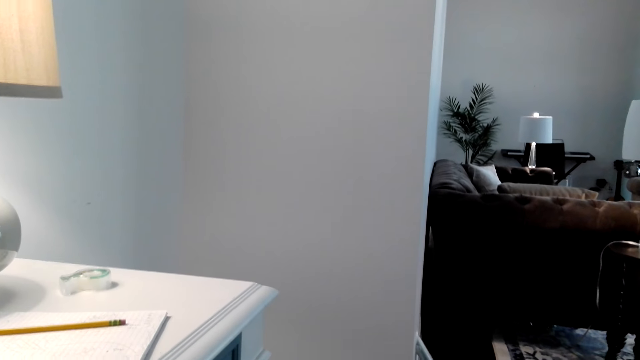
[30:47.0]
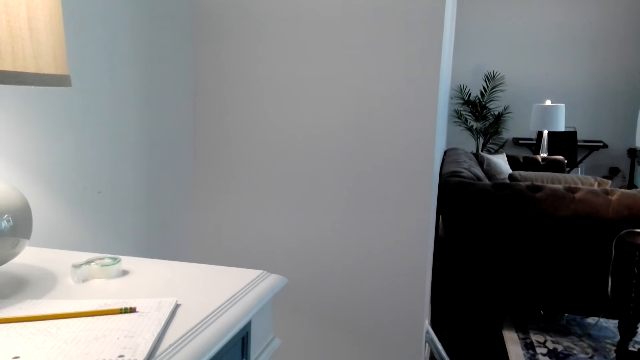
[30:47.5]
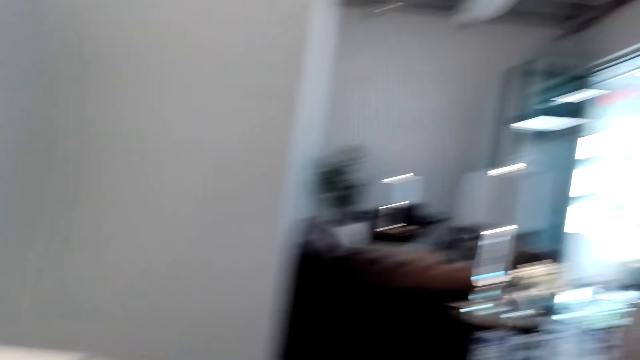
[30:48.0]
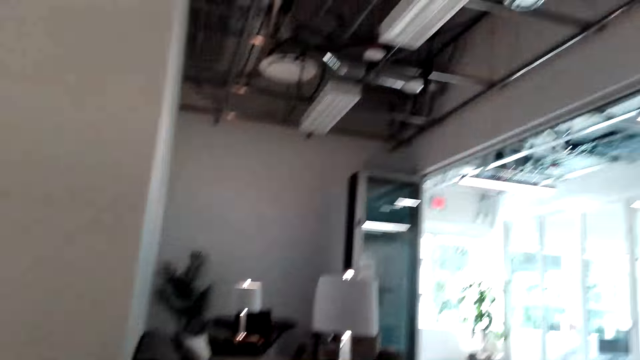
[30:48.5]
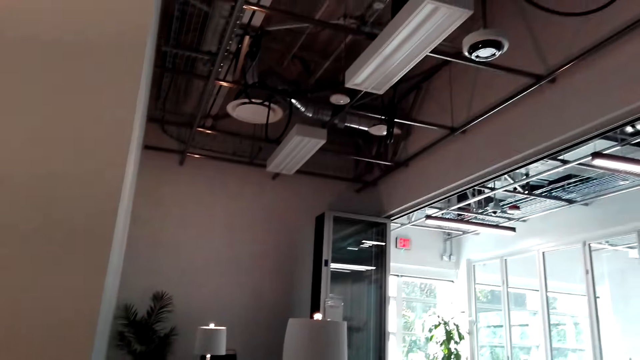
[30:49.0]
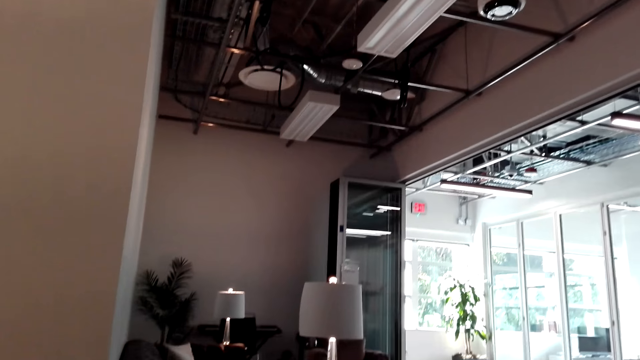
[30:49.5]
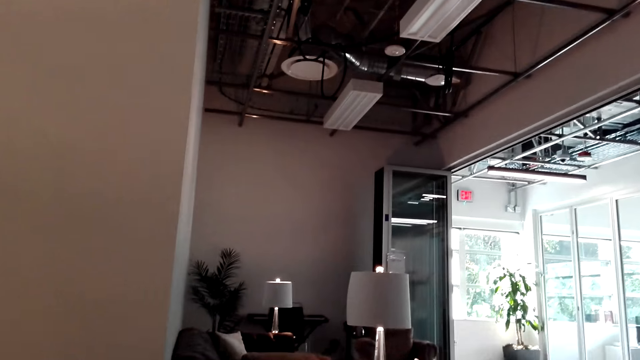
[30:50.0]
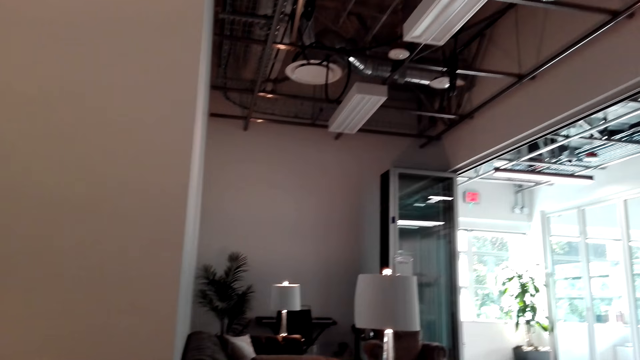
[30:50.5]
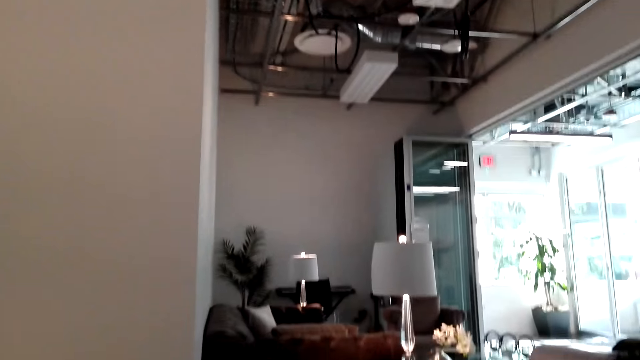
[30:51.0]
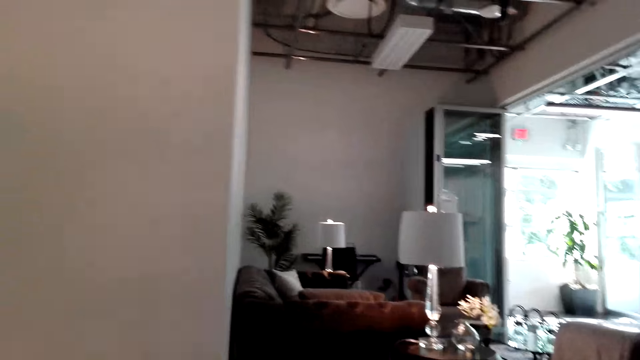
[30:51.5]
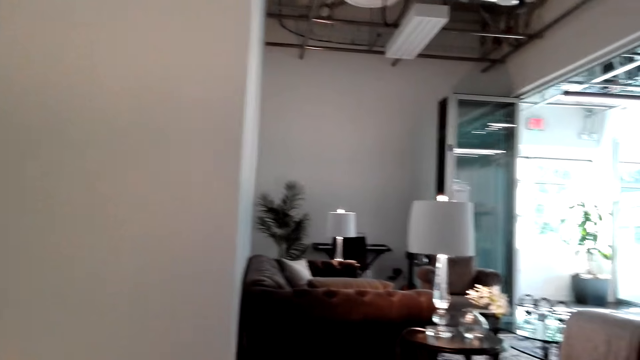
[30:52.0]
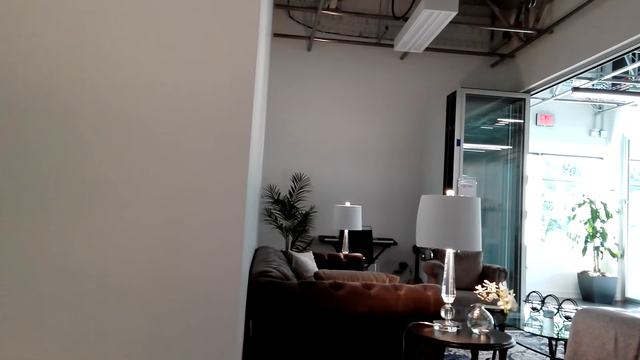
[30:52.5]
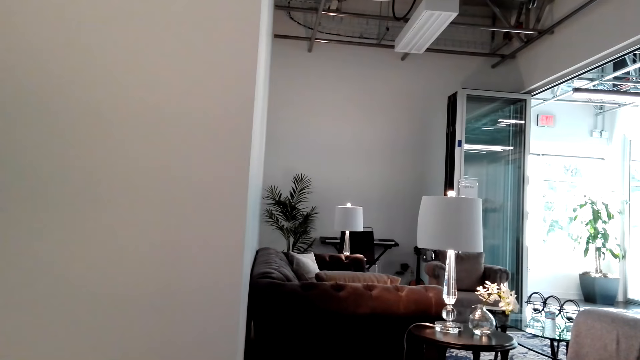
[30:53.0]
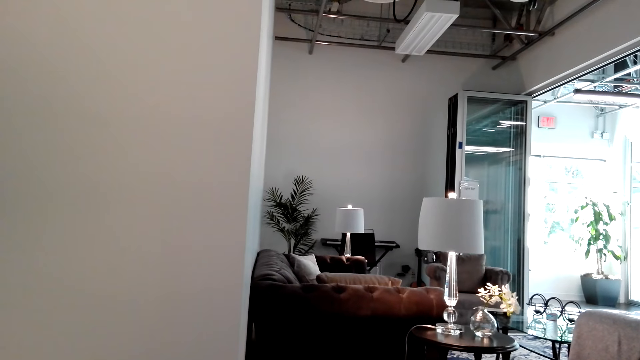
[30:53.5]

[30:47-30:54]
The camera wearer looks around.

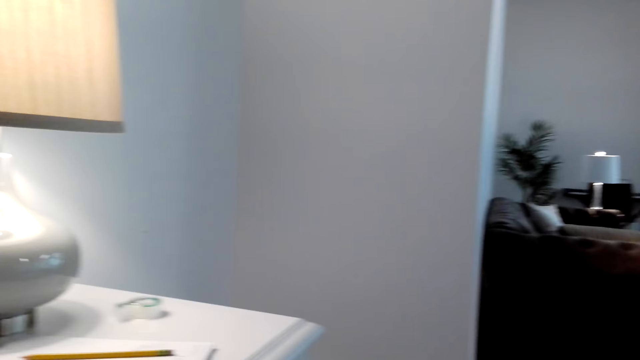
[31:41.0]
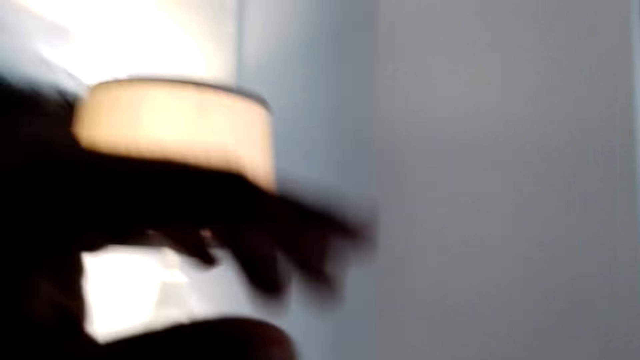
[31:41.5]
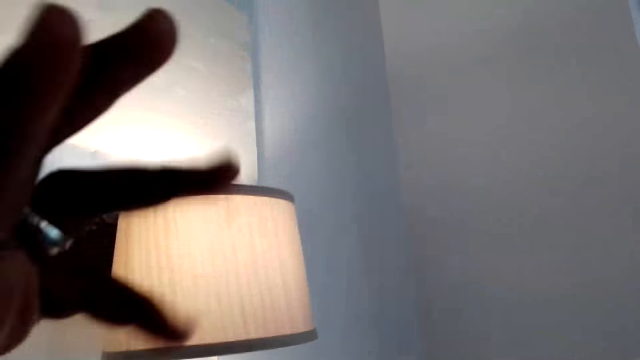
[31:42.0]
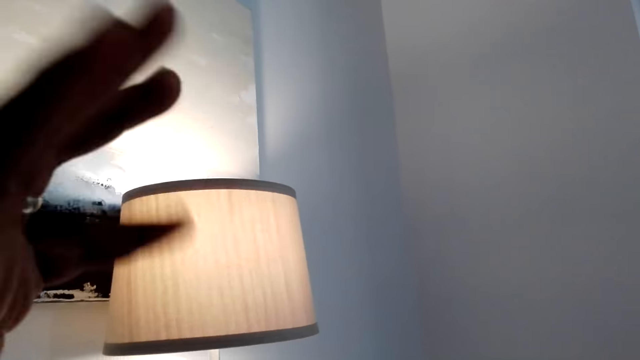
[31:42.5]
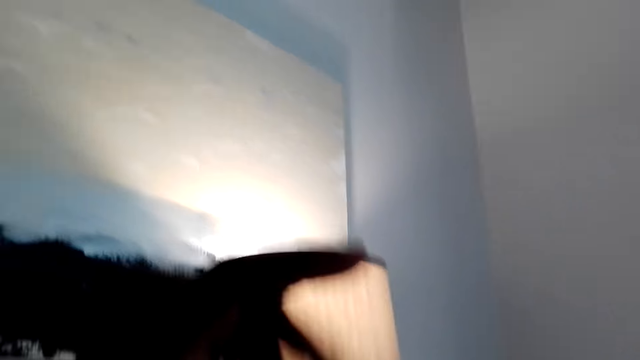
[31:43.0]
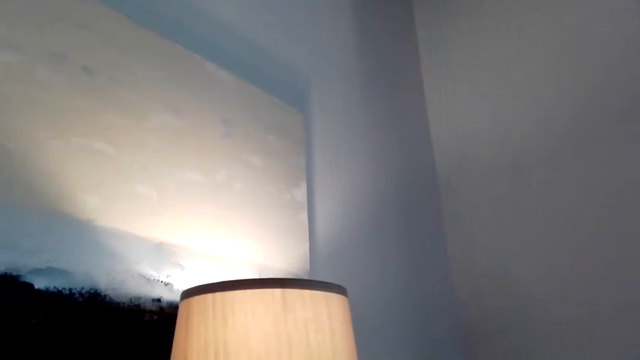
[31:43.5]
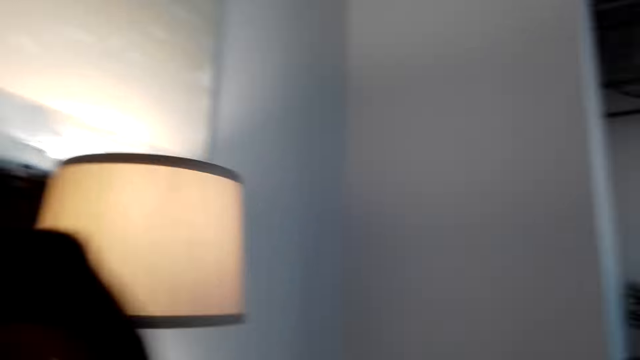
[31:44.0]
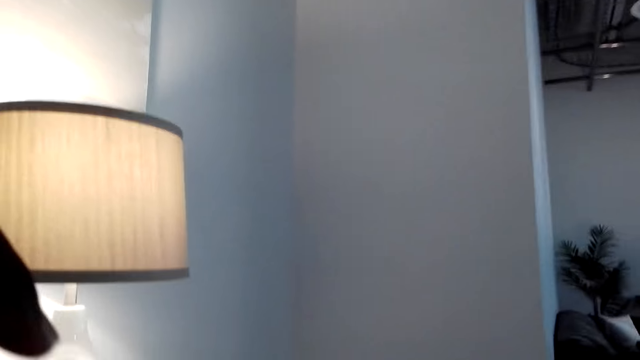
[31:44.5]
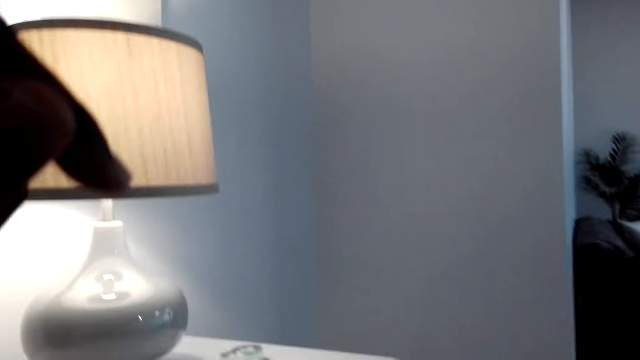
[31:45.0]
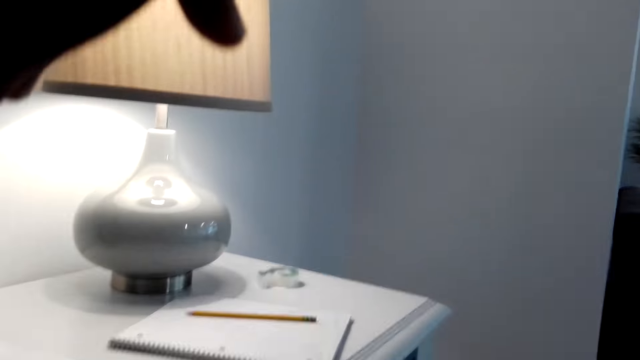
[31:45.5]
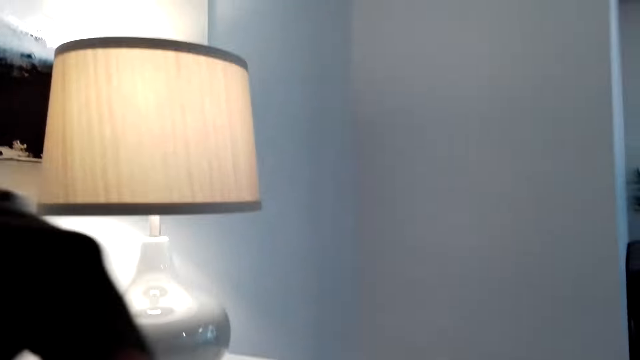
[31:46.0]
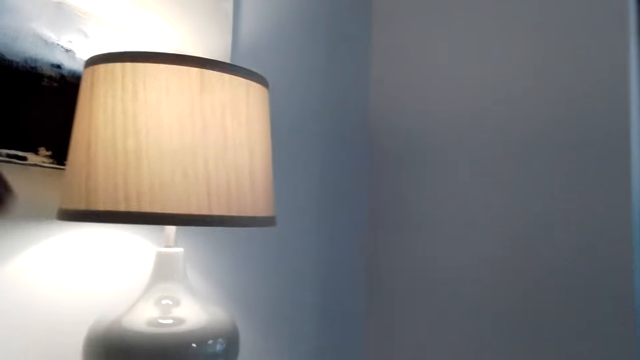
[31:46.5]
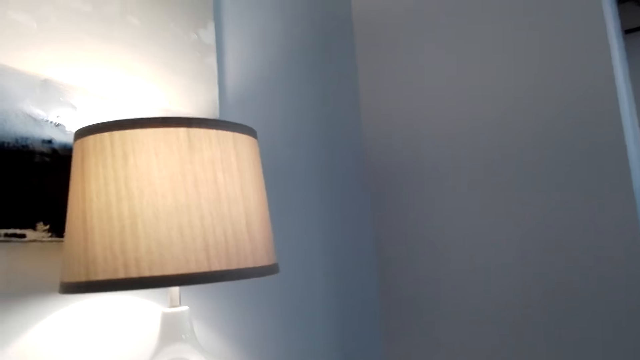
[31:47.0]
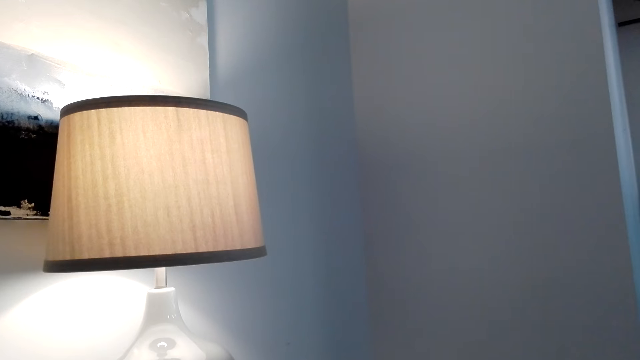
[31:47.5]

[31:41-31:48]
The camera wearer wiggles his fingers.

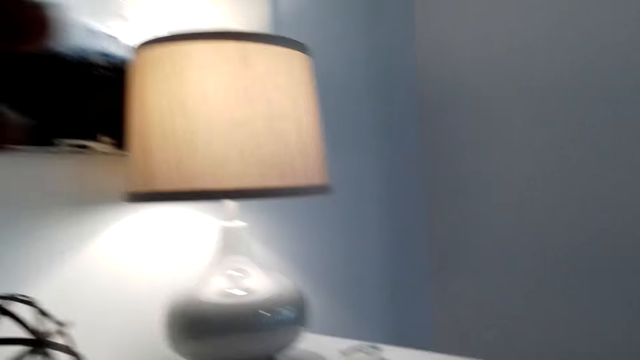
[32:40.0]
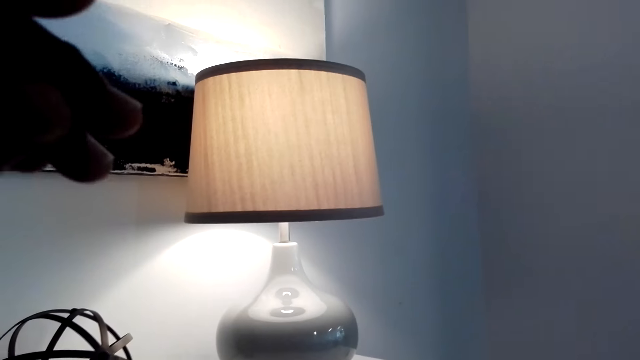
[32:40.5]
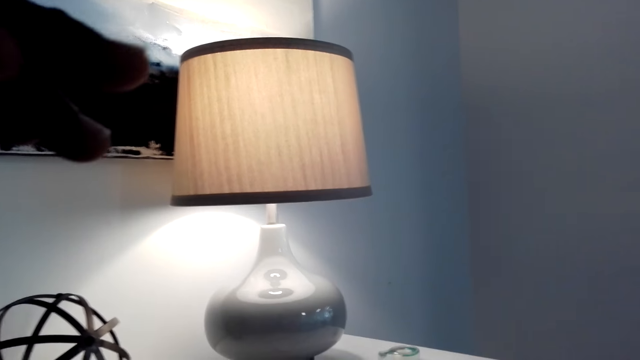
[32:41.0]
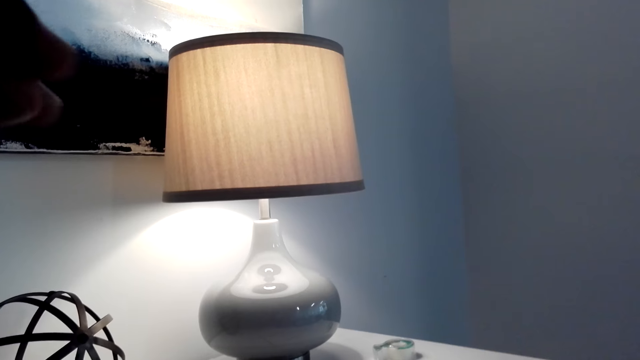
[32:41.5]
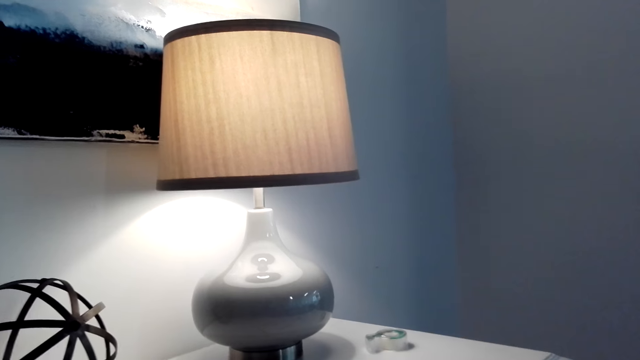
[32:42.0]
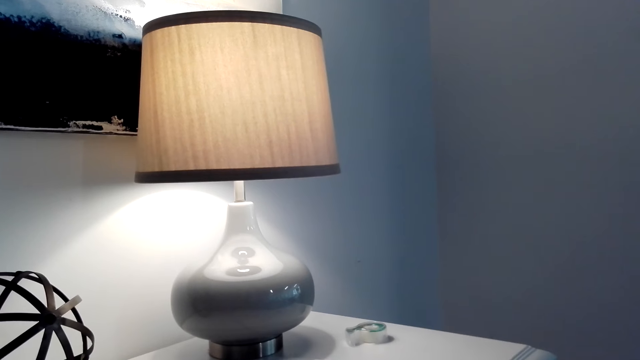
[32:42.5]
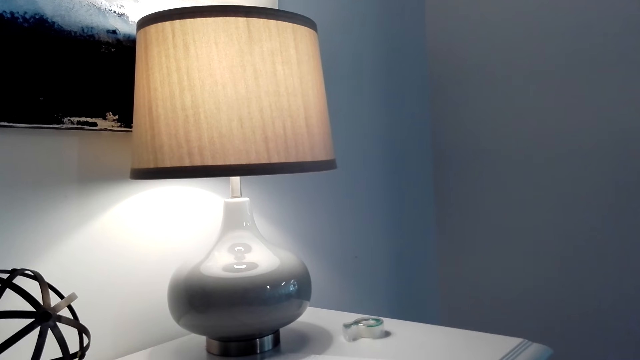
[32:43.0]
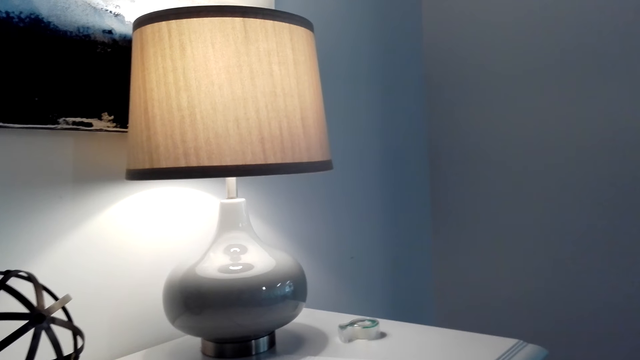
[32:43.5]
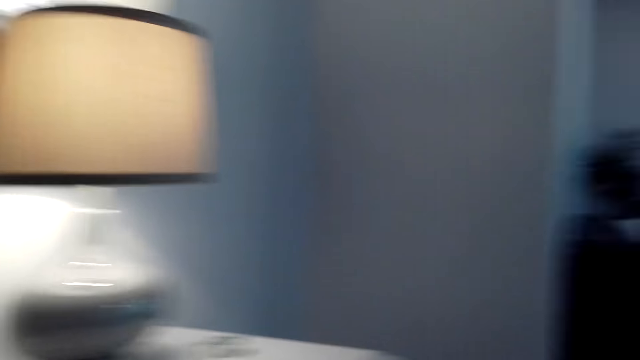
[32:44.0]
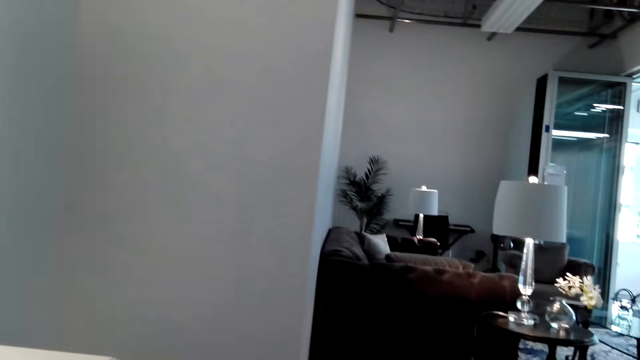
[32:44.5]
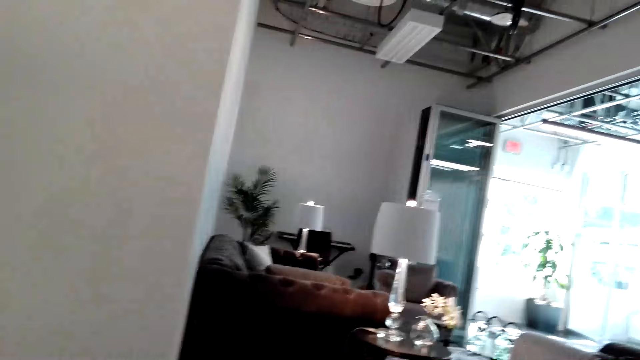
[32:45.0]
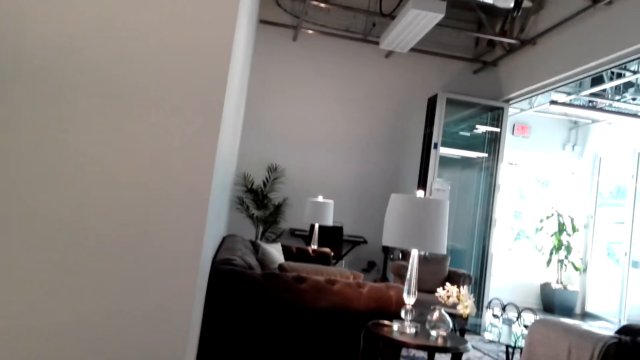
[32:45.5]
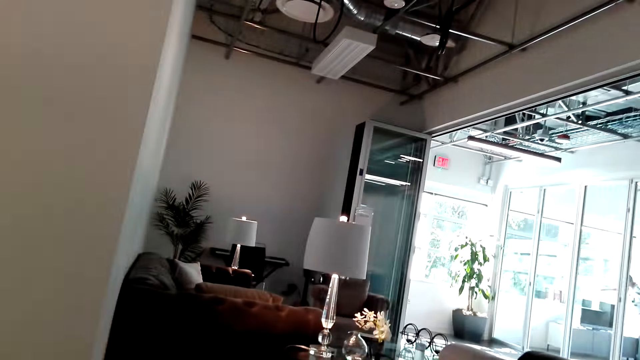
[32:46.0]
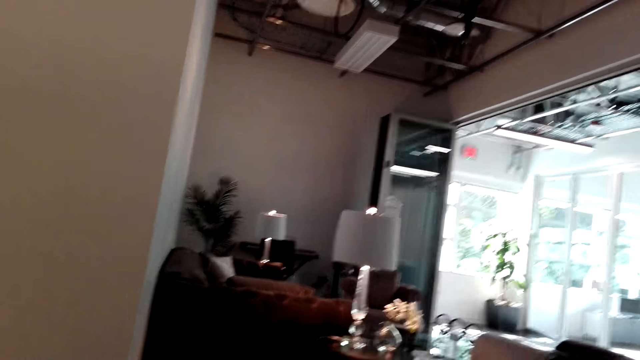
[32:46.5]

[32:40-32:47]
The camera wearer looks around.
